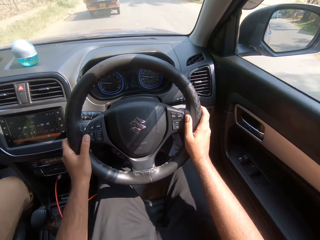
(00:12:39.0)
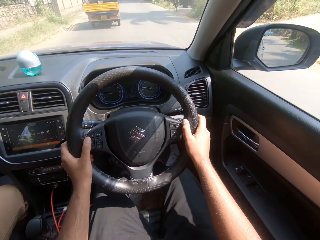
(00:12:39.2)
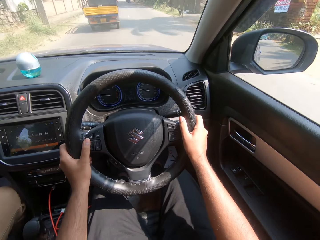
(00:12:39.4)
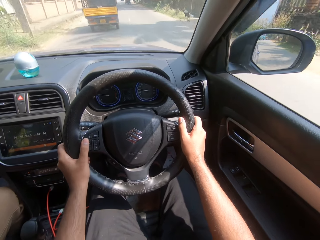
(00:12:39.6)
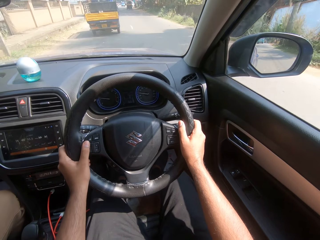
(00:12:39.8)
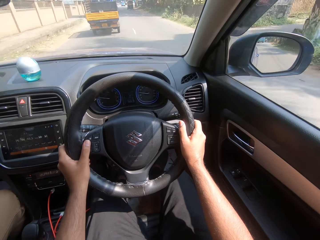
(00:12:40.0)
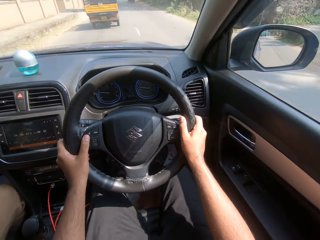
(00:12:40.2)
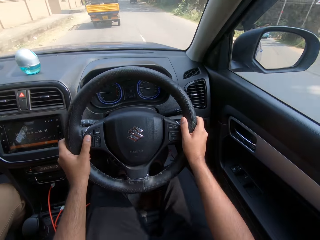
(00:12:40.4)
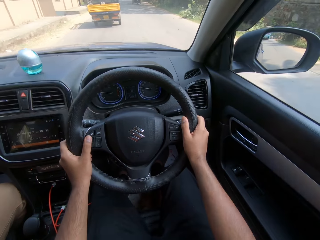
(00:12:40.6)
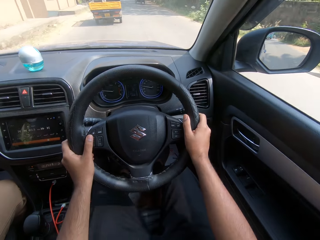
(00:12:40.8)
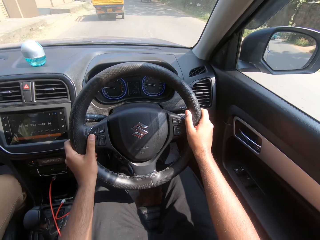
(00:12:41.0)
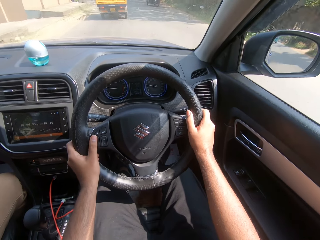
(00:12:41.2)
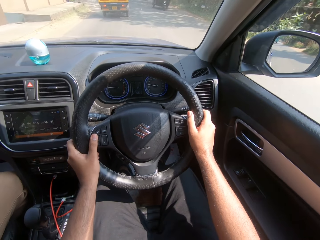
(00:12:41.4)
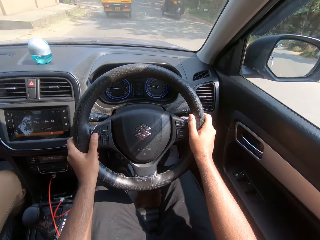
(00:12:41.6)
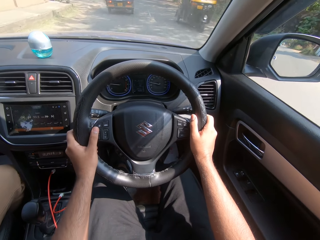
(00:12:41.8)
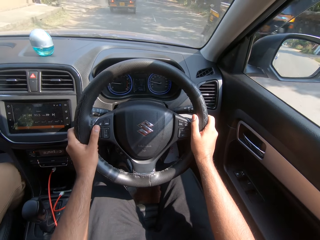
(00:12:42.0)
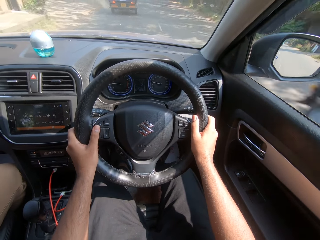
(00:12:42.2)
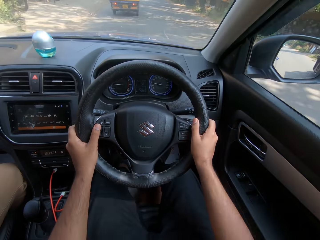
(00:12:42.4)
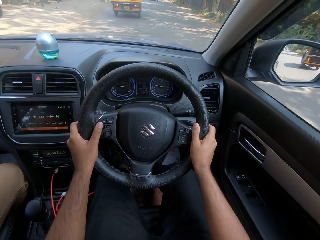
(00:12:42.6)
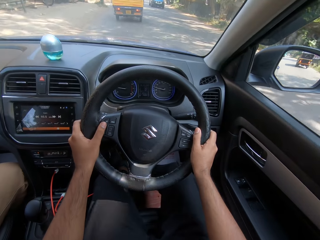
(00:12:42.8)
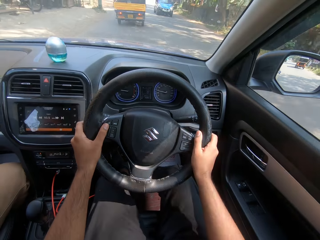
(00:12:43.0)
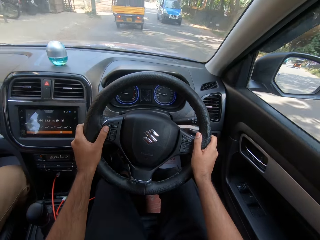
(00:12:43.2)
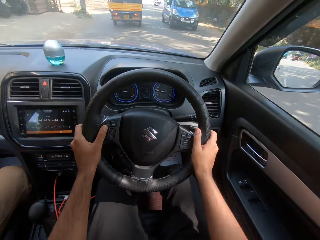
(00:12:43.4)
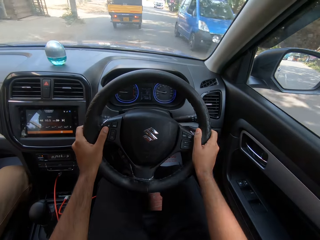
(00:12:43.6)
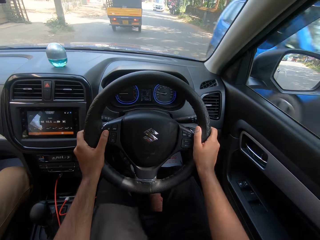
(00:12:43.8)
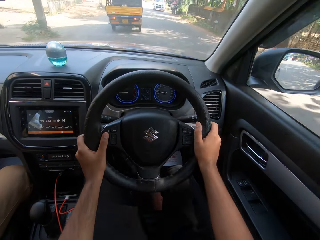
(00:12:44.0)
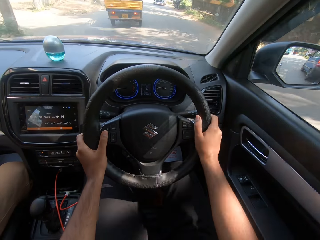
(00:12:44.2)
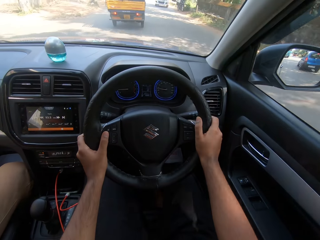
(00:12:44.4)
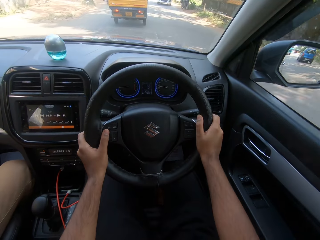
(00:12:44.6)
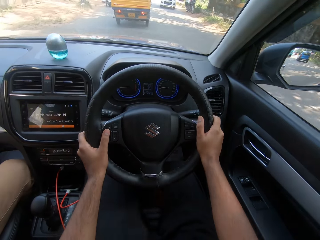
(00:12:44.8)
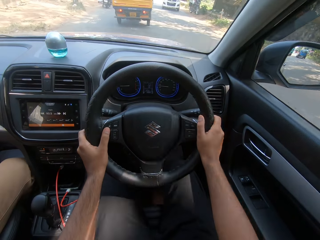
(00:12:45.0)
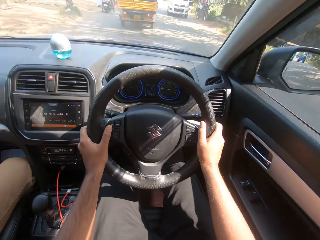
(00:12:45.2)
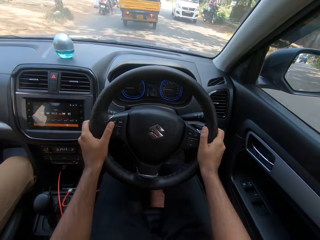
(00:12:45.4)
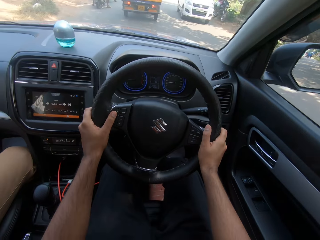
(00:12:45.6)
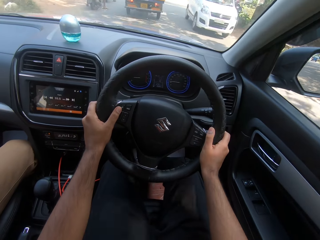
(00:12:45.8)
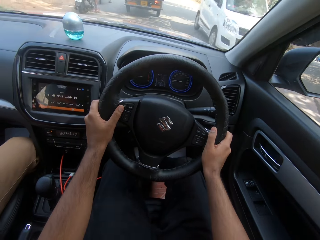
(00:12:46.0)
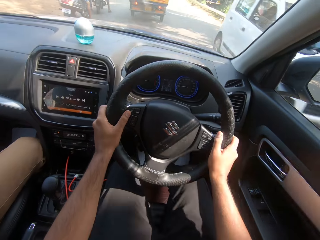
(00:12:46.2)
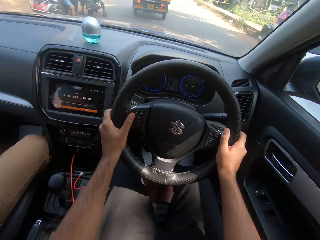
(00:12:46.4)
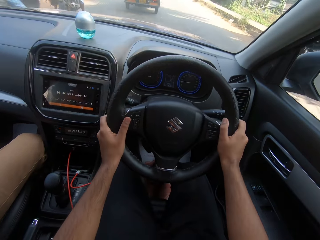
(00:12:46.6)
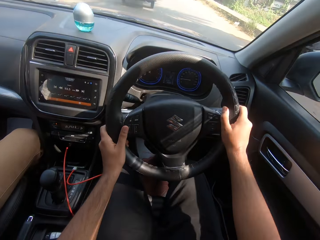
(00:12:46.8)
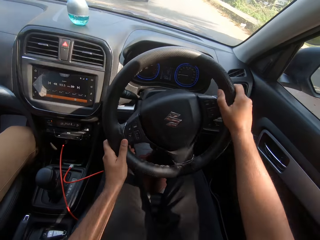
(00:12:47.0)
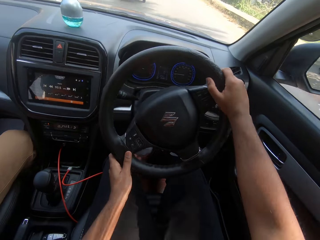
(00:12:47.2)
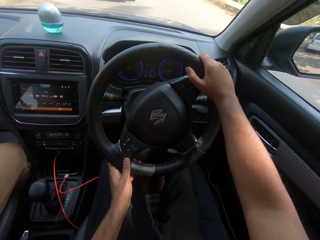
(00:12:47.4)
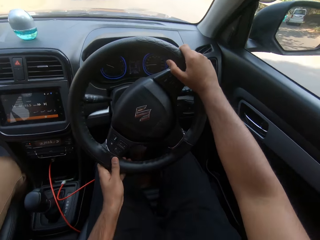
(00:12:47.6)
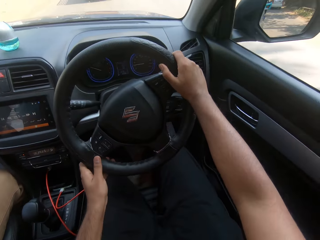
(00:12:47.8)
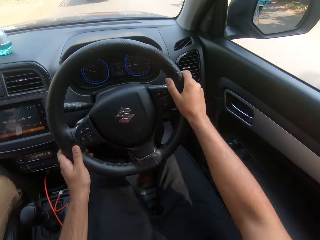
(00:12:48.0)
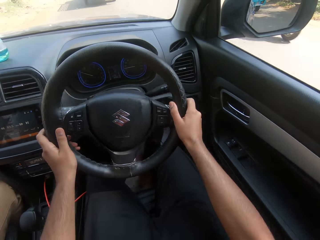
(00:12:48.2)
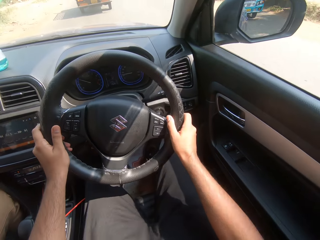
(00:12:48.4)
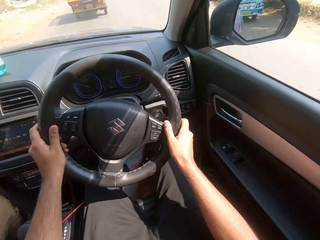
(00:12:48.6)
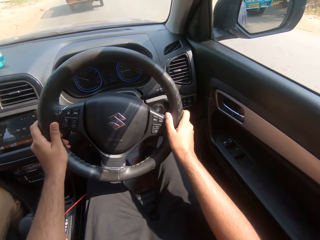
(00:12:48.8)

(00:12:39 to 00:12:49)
The camera wearer drives past a tricycle on the road. They drive past a car, and again.

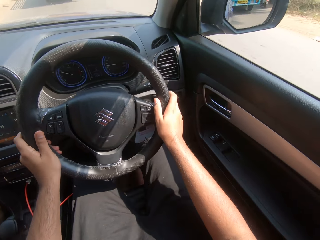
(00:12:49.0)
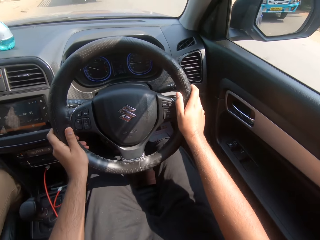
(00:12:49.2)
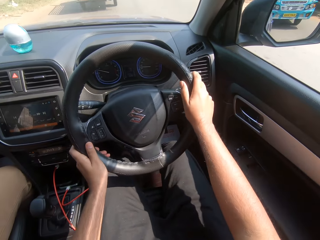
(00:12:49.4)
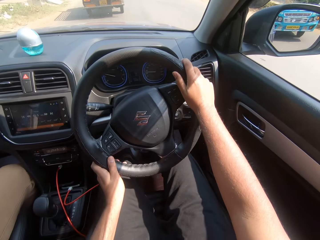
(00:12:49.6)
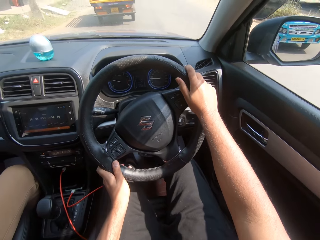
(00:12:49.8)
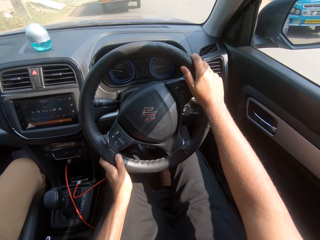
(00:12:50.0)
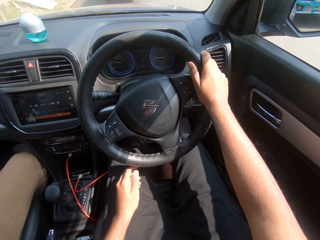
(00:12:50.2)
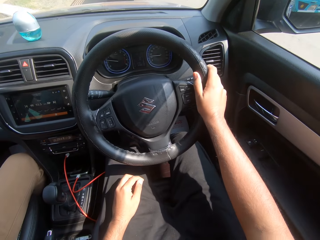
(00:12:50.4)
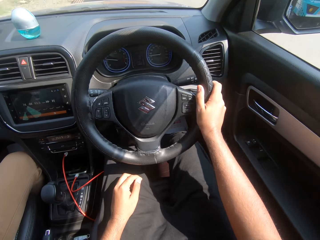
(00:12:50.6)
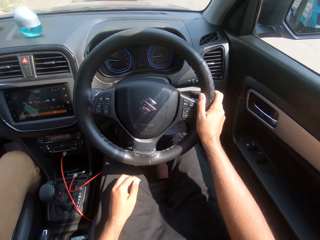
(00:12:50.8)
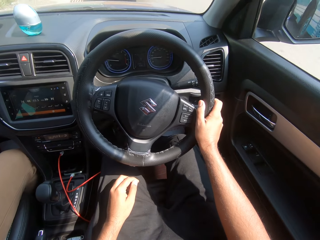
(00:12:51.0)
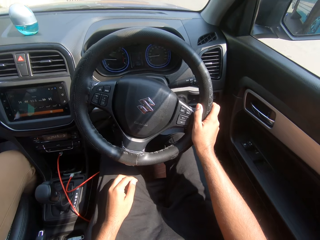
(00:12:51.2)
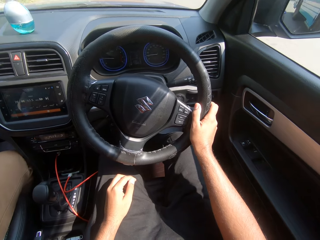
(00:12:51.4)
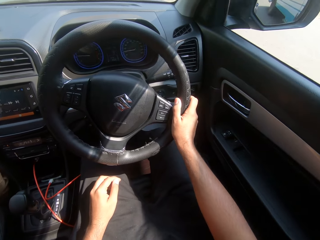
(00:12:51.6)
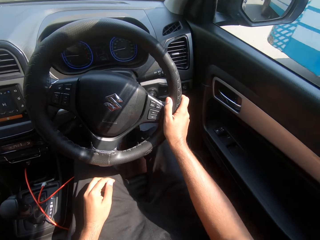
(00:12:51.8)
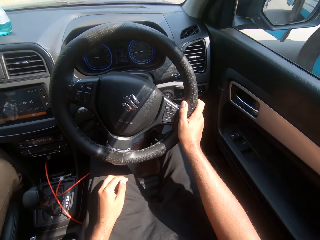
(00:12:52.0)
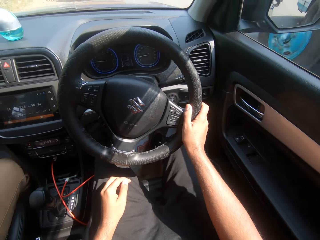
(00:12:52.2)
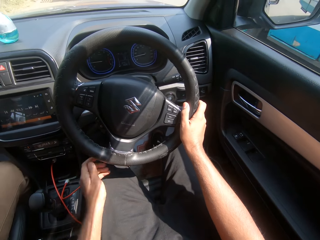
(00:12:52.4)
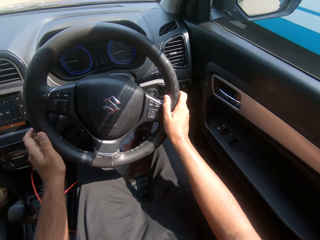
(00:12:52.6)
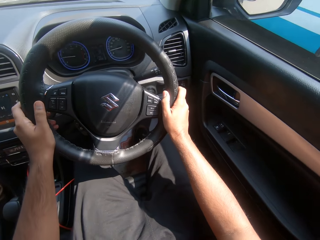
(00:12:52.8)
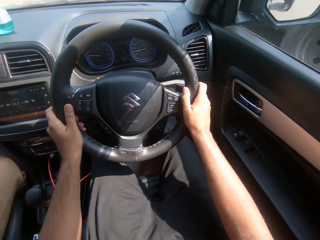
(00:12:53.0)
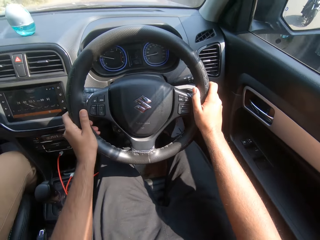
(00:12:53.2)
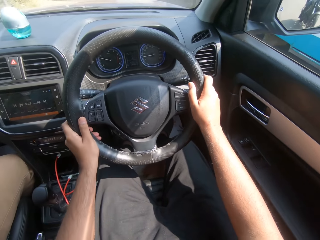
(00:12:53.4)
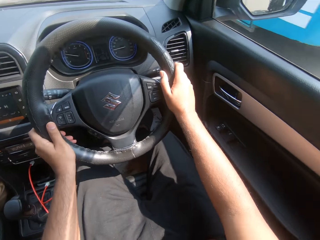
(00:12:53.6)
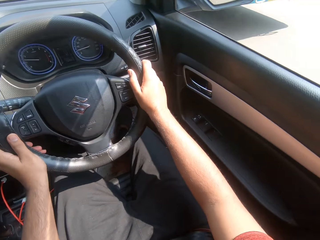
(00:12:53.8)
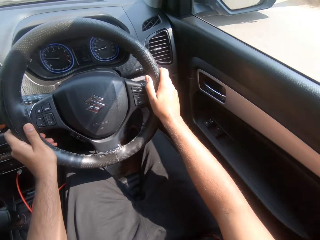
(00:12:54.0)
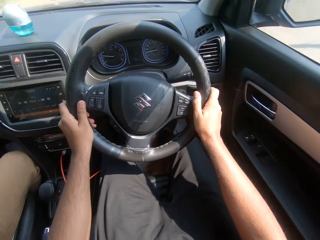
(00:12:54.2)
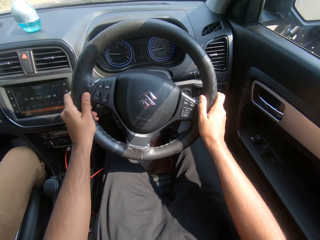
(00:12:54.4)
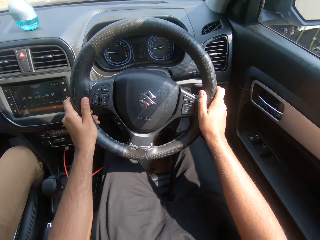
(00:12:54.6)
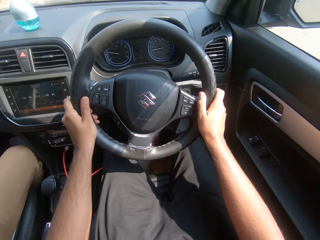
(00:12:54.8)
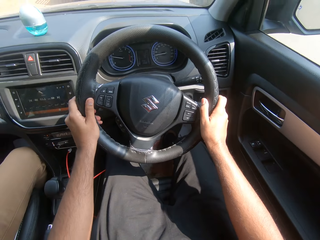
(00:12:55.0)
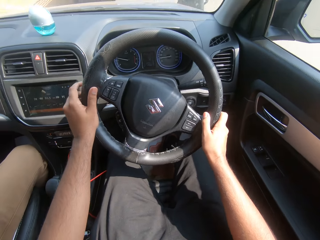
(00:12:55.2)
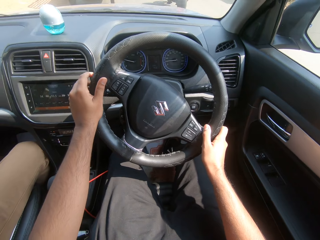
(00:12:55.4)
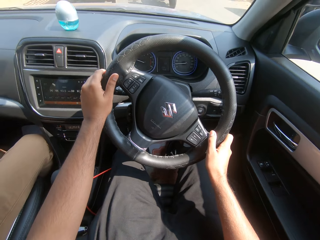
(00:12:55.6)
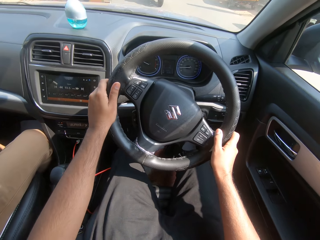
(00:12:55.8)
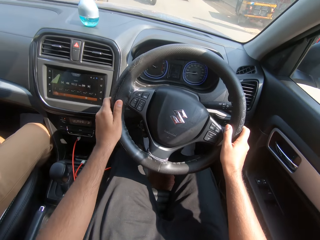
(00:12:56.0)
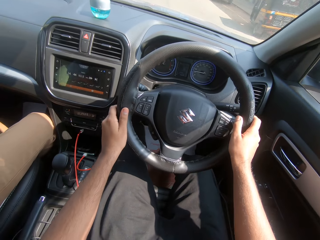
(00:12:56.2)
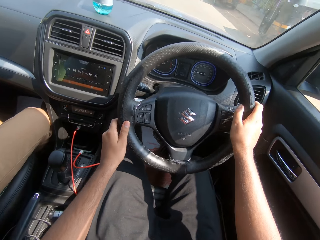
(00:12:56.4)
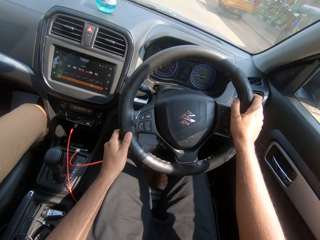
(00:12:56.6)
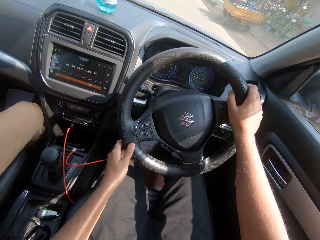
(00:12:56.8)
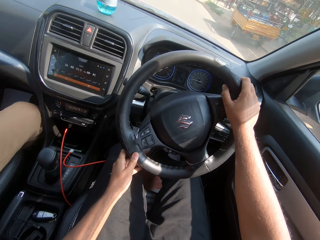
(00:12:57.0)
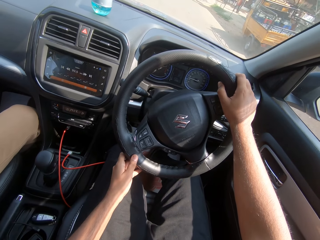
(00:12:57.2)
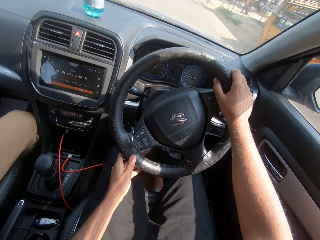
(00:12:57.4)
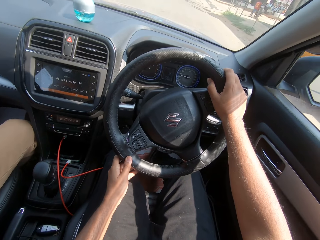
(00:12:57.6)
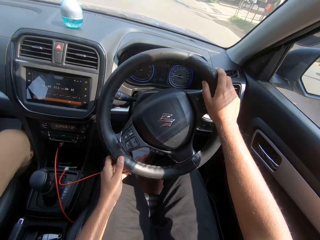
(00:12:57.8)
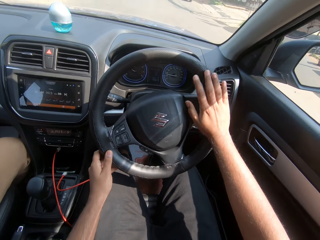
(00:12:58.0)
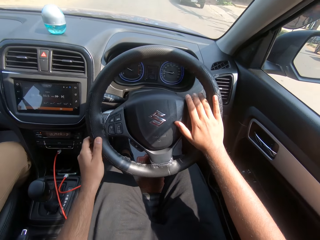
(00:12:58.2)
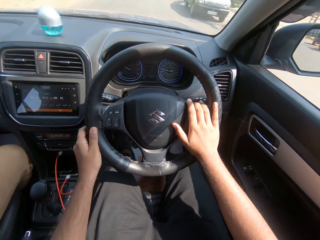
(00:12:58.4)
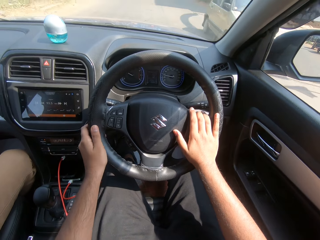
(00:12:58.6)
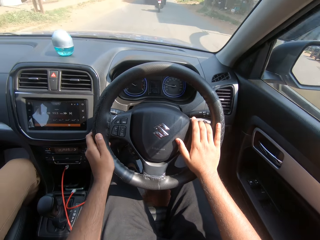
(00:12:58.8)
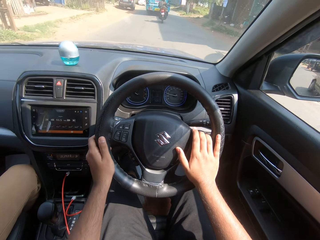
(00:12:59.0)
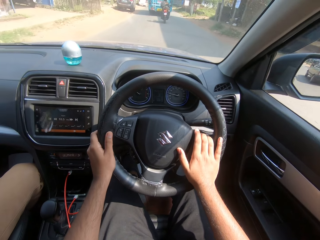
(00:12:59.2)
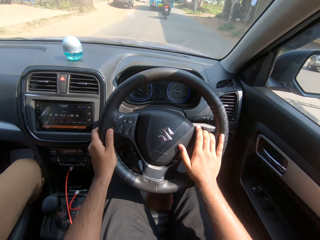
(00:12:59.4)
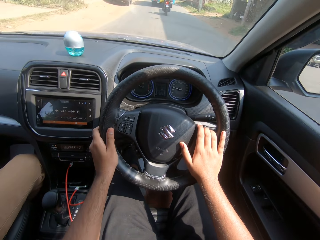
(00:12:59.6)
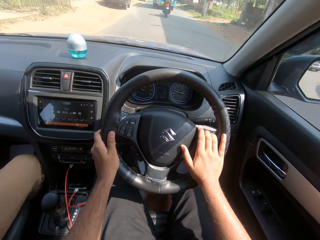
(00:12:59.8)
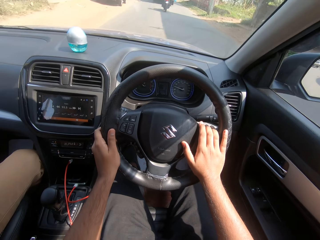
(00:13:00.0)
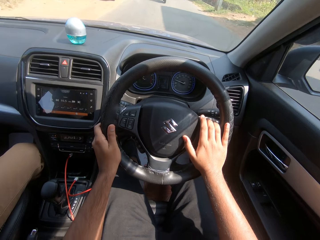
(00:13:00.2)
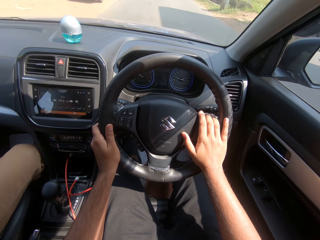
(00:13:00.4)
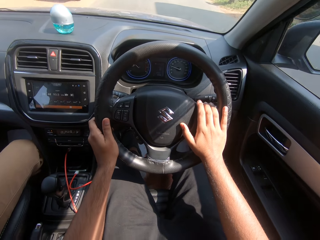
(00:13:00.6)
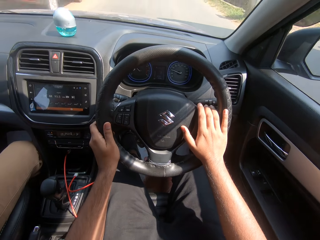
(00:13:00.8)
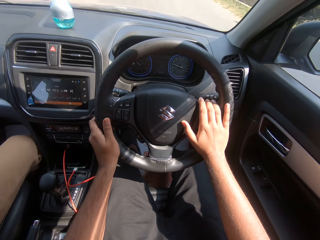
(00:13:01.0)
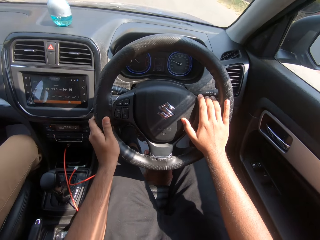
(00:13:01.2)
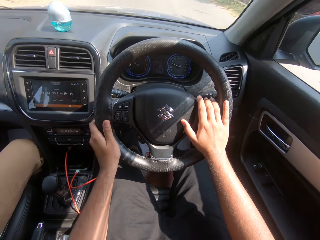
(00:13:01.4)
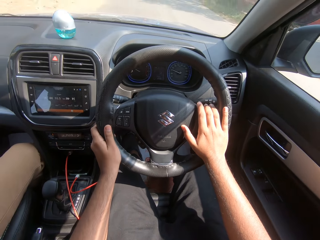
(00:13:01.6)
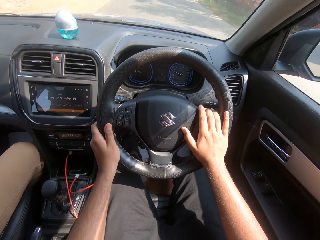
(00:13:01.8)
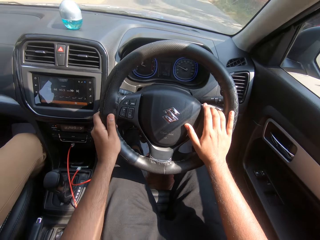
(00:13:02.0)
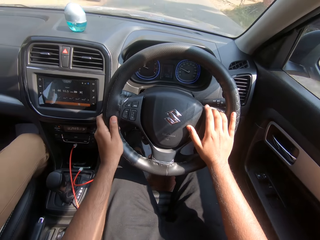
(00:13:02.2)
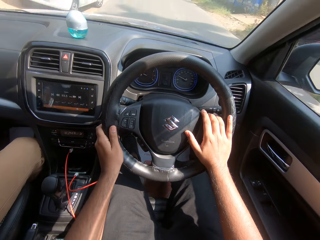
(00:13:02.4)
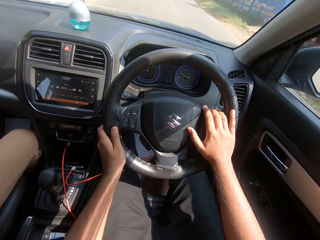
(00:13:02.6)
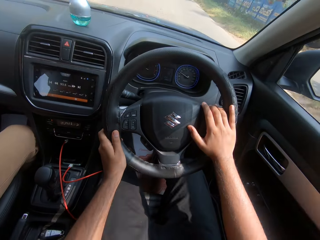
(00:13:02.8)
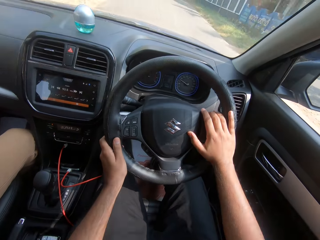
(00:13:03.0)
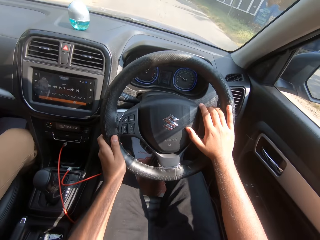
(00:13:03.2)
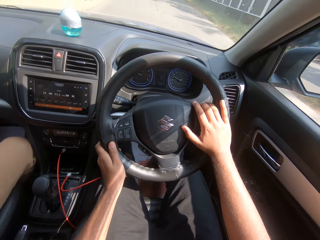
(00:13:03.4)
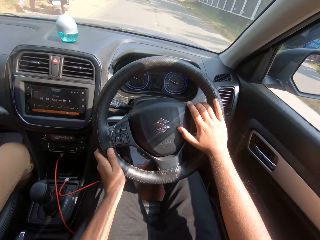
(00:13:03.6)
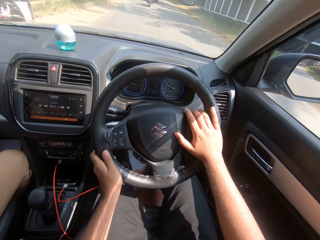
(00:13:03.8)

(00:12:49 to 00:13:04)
The camera wearer drives the car with his right hand on the steering wheel. He places his left hand on his lap. A bus drives past the camera wearer in the car. The camera wearer drives the car with both hands on the steering wheel. A bike drives past the camera wearer in the car. The camera wearer drives past a car.
